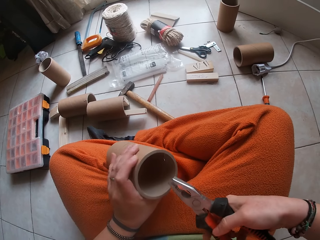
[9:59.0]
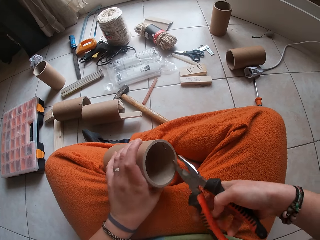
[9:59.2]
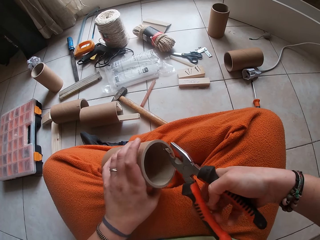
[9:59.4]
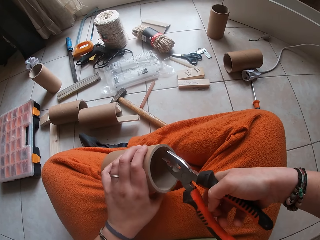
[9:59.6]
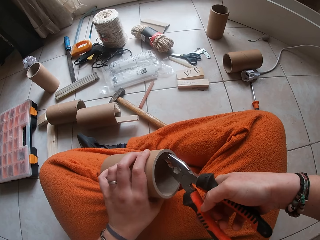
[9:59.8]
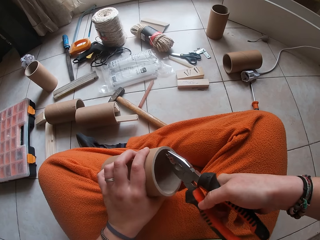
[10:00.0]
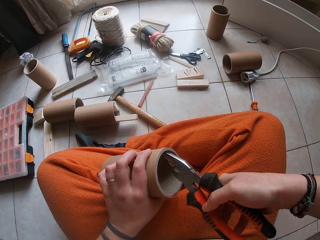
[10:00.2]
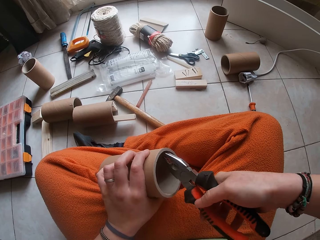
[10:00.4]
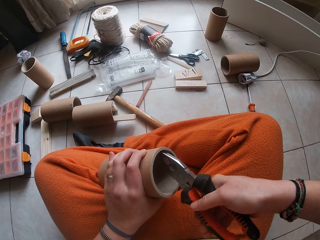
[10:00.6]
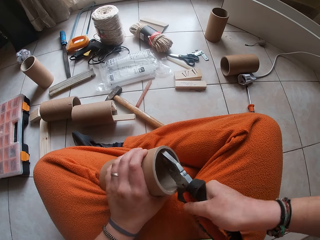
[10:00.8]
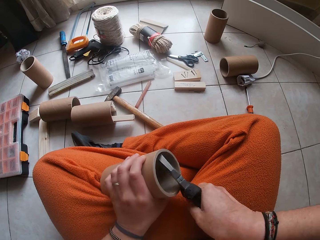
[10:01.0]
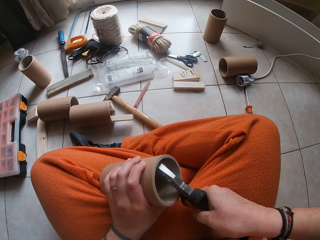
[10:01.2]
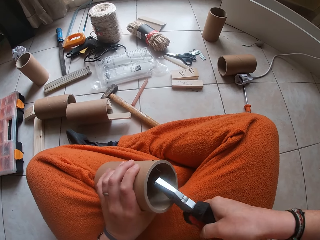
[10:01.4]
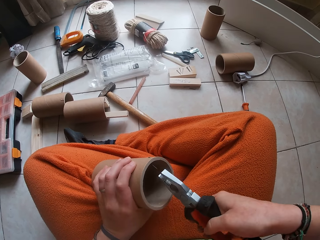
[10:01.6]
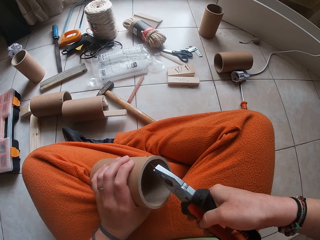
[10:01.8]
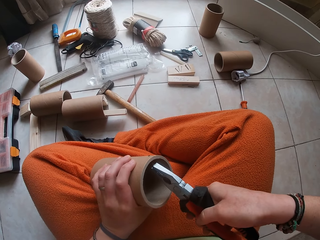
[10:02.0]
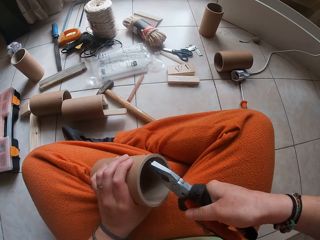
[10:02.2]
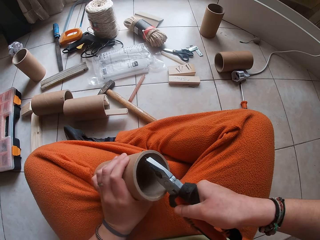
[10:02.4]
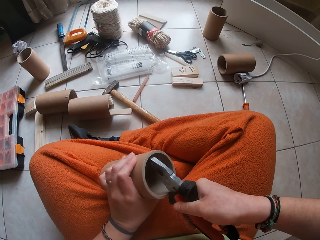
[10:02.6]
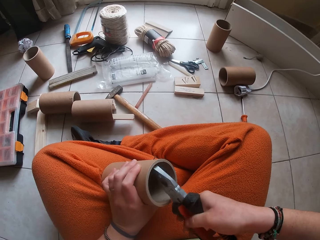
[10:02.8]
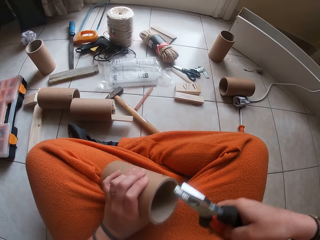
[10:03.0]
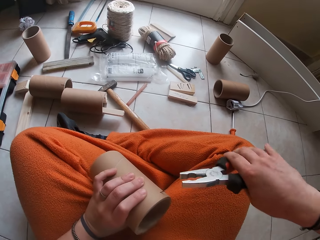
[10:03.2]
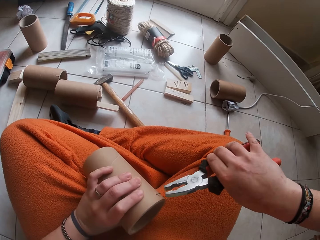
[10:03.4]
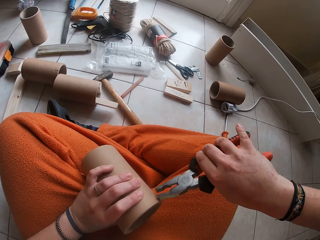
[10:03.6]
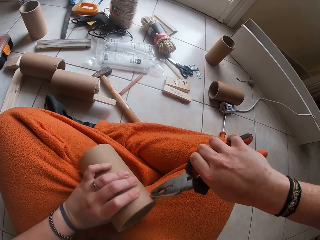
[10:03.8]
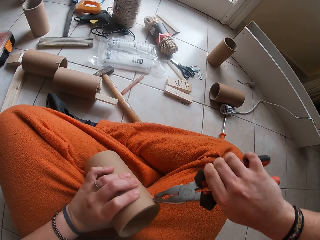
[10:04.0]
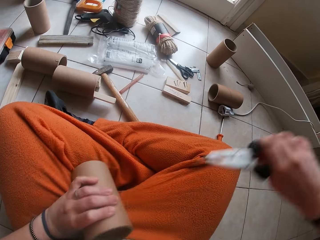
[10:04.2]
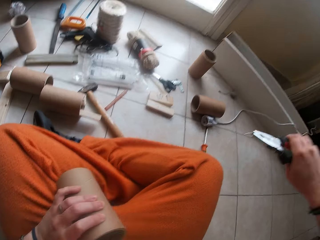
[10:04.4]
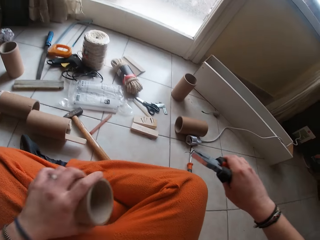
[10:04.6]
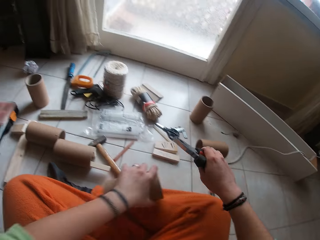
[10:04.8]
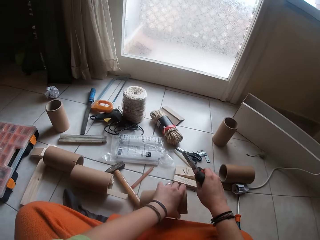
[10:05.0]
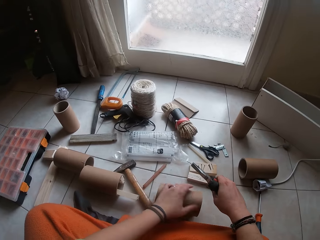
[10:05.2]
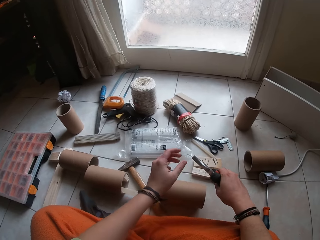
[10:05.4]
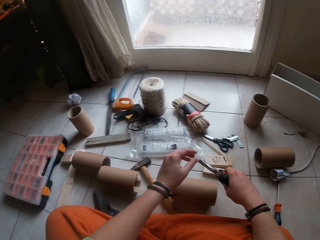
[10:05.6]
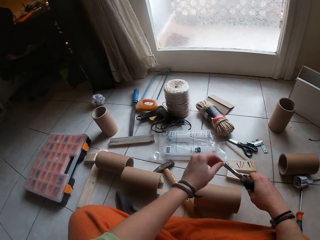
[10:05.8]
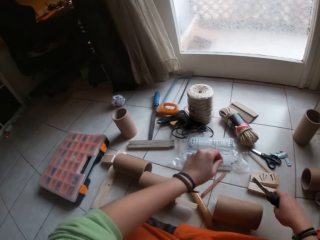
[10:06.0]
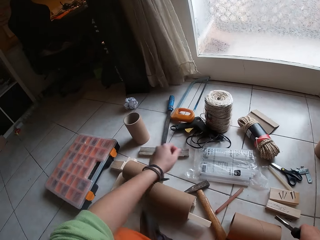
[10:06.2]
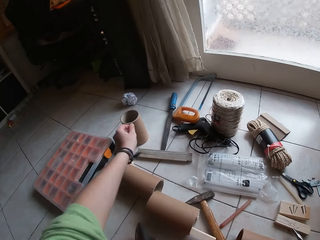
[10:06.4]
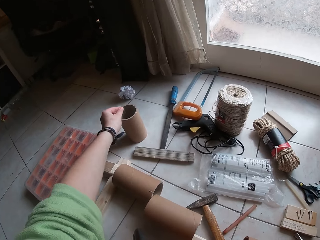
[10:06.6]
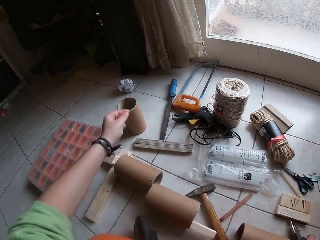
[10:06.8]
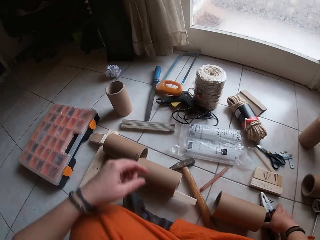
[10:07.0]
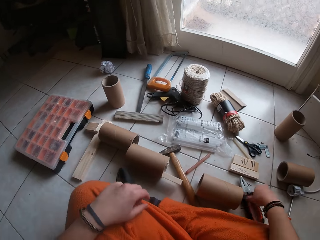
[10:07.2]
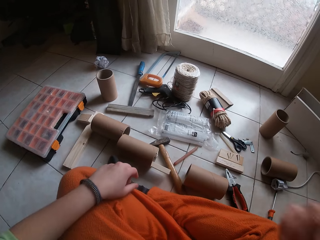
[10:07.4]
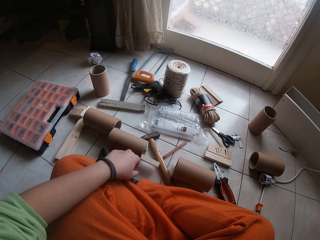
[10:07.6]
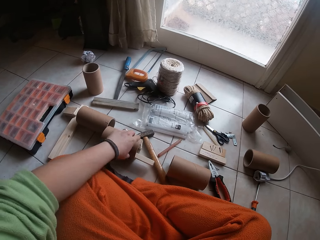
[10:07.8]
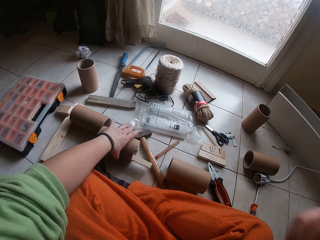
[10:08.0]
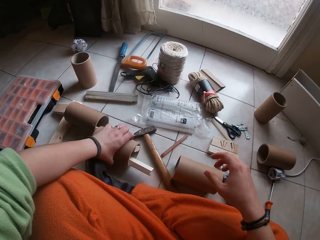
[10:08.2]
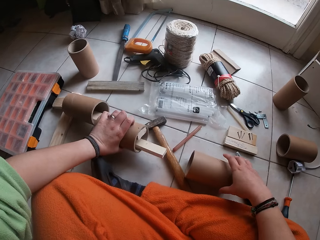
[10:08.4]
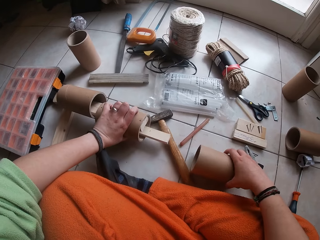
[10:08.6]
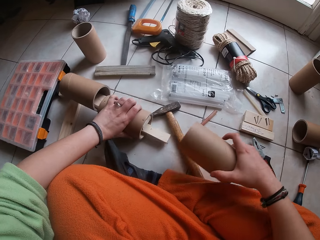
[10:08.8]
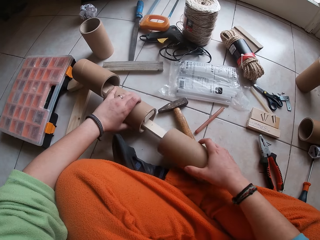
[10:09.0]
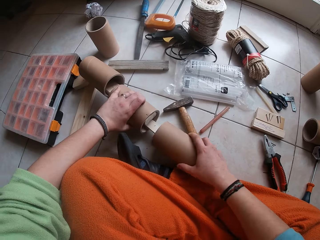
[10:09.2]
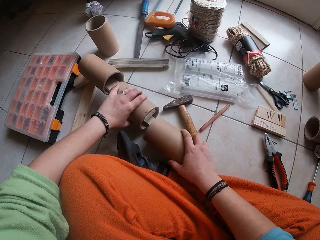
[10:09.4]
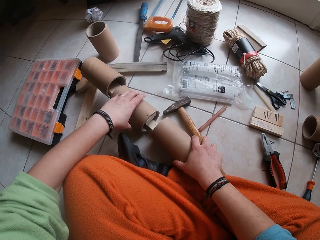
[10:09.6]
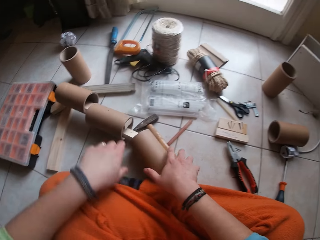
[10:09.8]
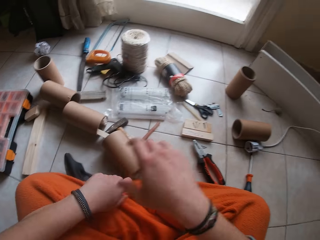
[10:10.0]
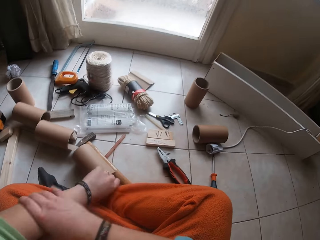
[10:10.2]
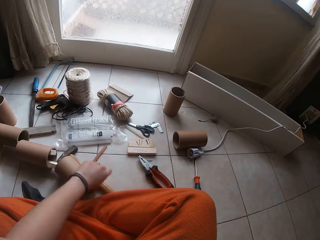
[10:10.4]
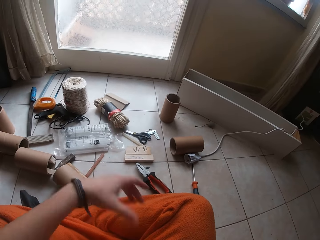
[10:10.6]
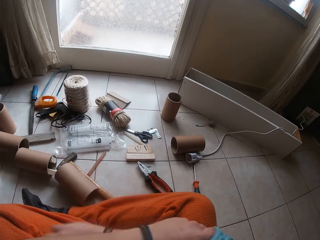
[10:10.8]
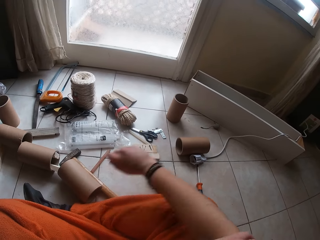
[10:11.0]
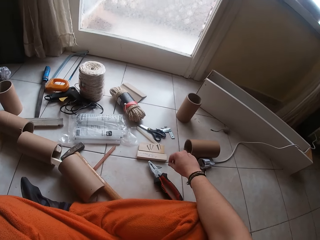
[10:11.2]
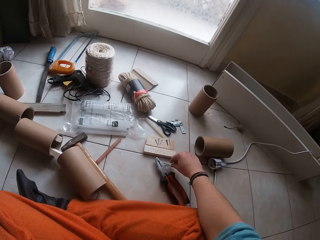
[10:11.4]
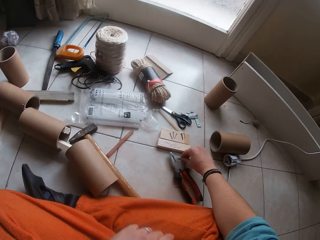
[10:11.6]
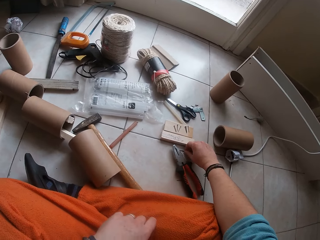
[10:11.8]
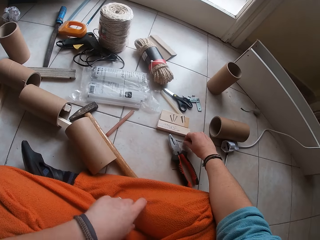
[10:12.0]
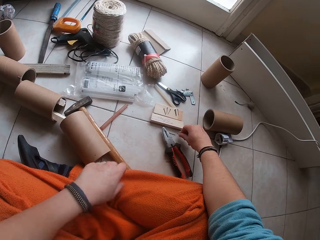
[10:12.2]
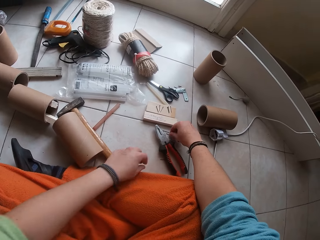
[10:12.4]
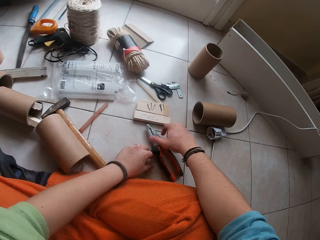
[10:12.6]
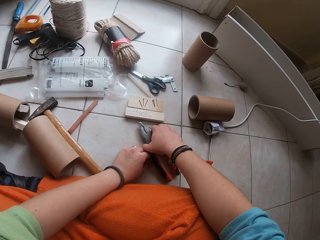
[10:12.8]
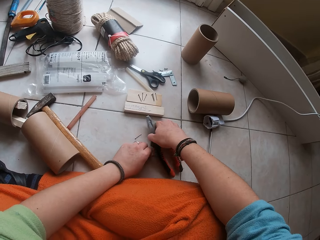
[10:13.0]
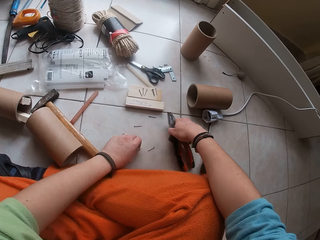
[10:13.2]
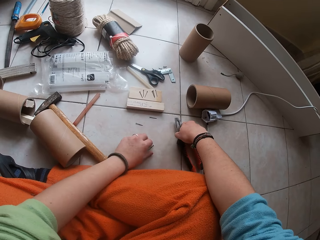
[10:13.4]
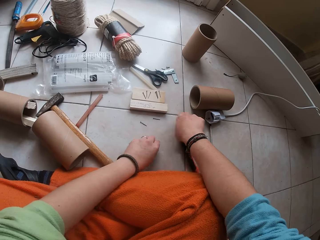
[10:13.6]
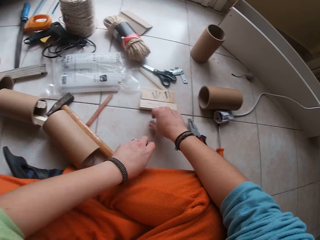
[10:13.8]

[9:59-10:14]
The camera wearer turns the craft. She drops the cardboard tube in her right hand on the floor. She moves the craft to the floor. She takes out the nail from the hammer with her left hand. She drops the nail inside the cardboard tube on the floor. She drops the pliers on the floor. She picks the cardboard tube craft from the floor with her left hand. She picks the cardboard tube from the floor with her right hand. She inserts the cardboard tube in her right hand into the cardboard tube craft. She drops the cardboard tube craft on the floor. She drops the cardboard tube on the floor. She rolls up a sleeve on her cloth with her right hand. She moves up the cloth at the left hand. She picks the nail from the floor with her right hand. She drops the nail on the floor. She touches the nail on the floor with her left hand. She moves the pliers aside on the floor with her right hand. She picks the nail from the floor with her left hand.

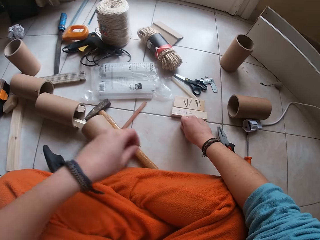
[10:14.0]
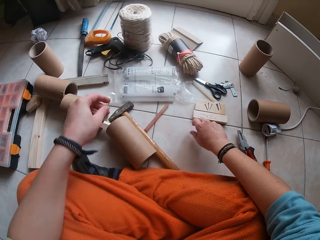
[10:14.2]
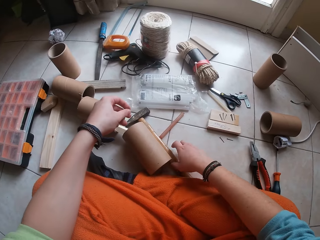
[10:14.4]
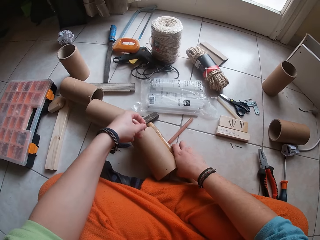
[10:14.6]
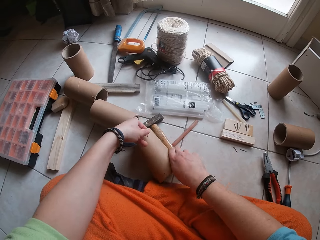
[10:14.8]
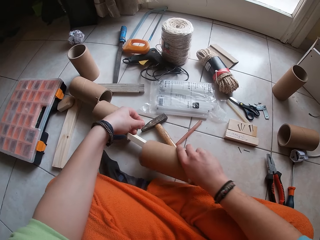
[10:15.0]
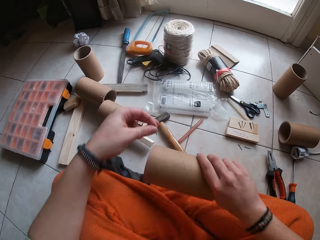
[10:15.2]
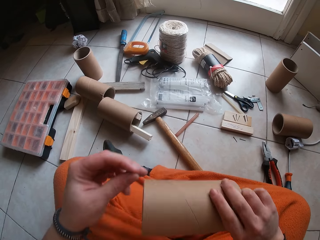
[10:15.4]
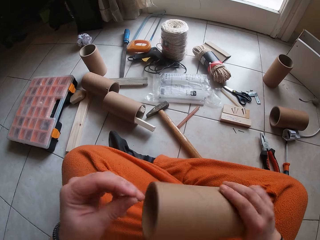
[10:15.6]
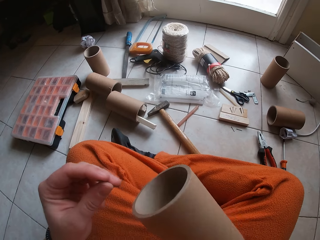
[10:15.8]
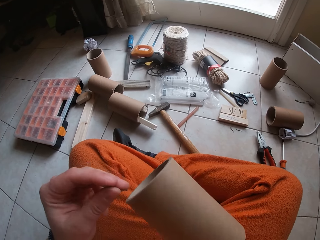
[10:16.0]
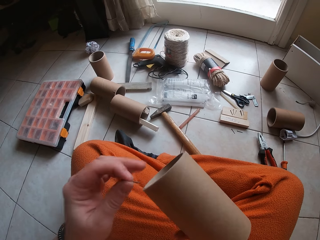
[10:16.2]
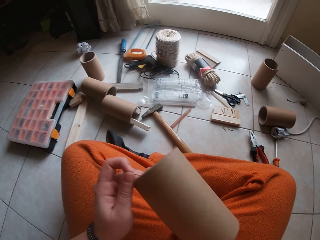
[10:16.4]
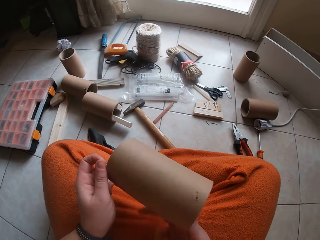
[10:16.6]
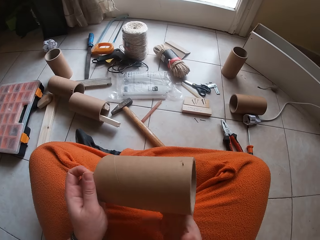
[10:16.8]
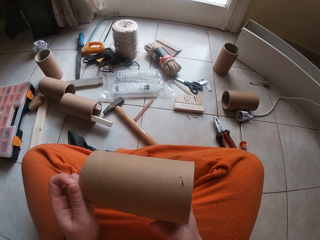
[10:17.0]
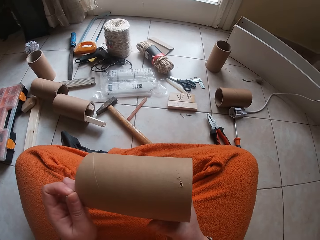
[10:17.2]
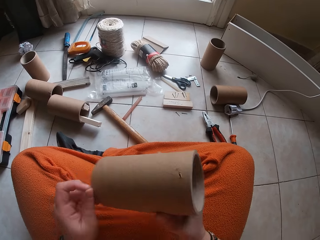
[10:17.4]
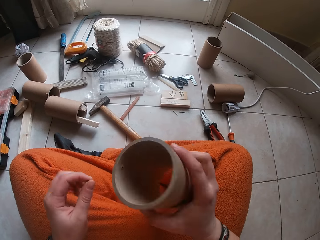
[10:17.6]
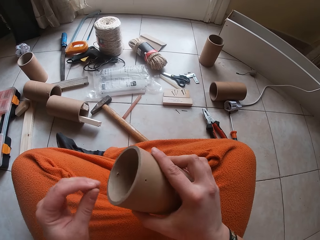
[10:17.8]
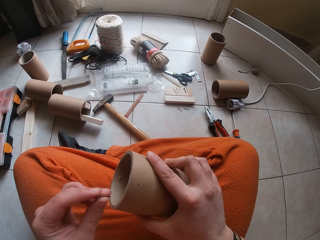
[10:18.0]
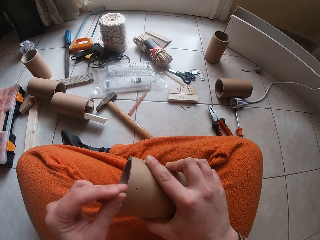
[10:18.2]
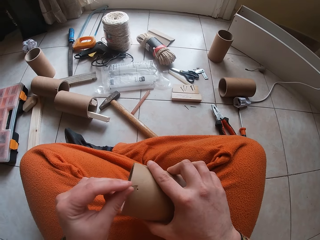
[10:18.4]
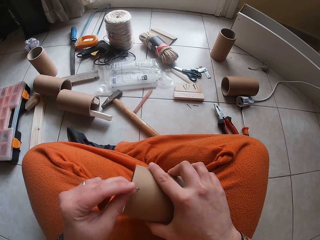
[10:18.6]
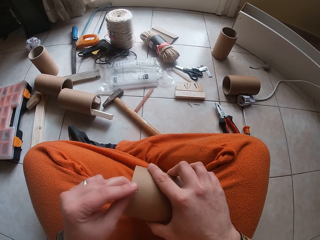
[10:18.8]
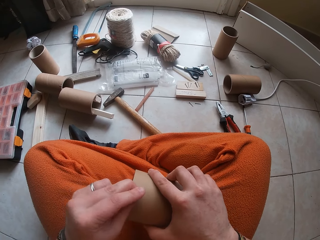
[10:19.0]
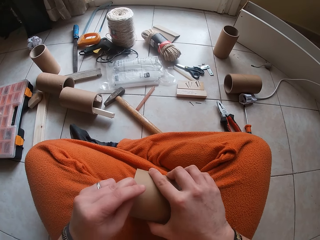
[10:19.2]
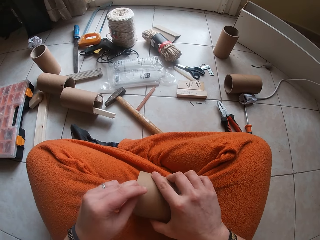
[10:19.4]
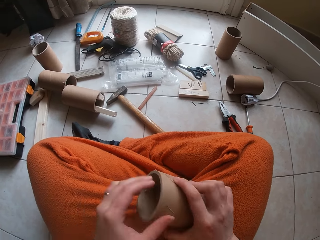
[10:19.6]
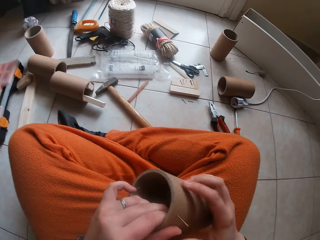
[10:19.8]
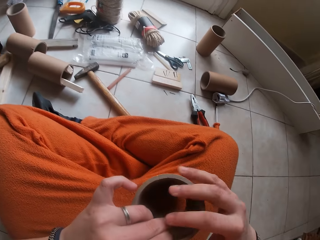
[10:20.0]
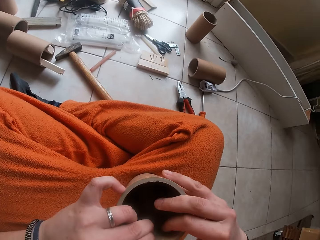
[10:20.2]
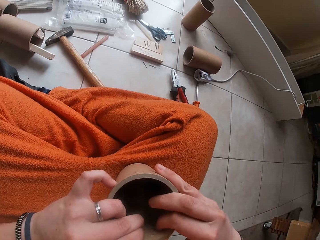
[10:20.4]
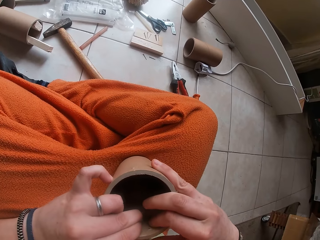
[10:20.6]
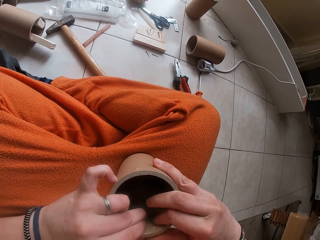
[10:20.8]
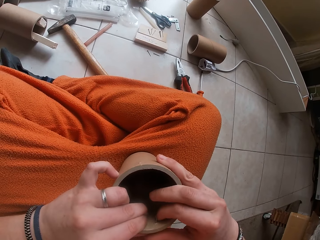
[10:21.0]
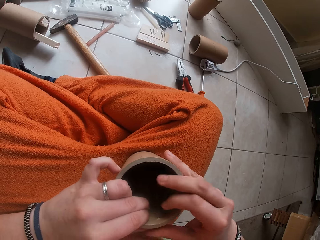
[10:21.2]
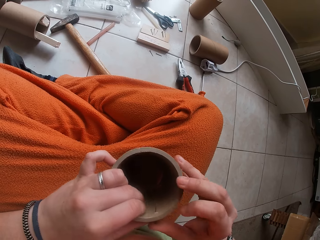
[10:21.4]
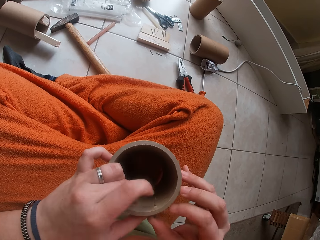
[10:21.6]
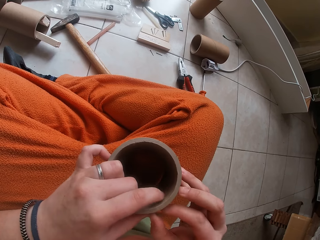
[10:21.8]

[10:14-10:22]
The camera wearer touches a nail on the floor with her right hand. She picks the nails. She picks the cardboard tube from the floor with her right hand. She moves the craft. She turns the craft. She fits the nail in her left hand into a hole in the cardboard tube with both hands. She turns the craft.
